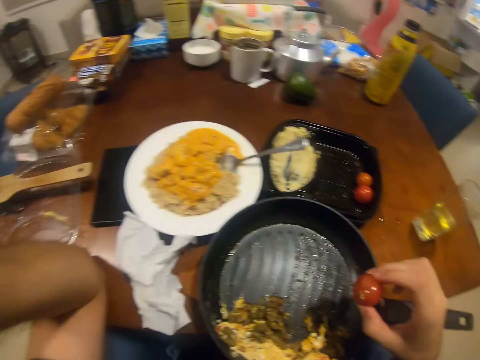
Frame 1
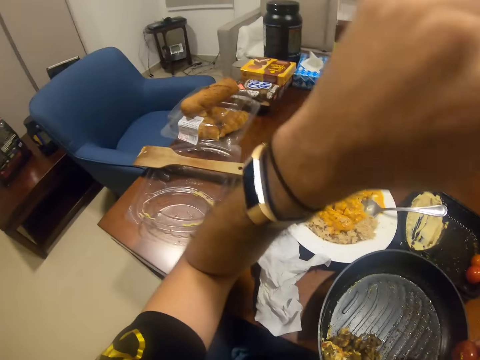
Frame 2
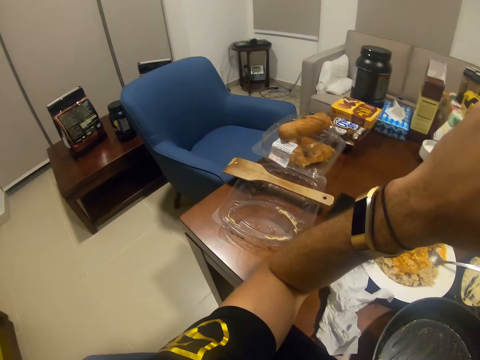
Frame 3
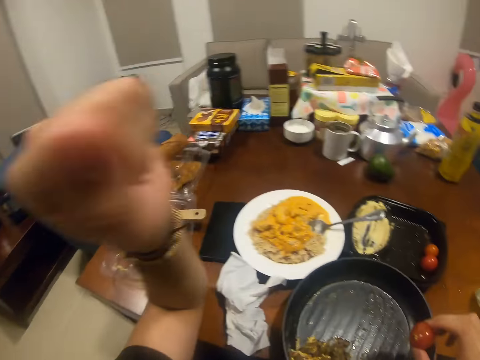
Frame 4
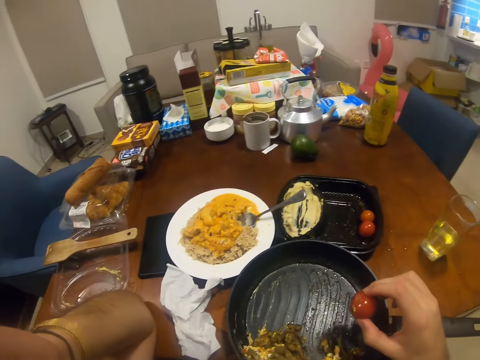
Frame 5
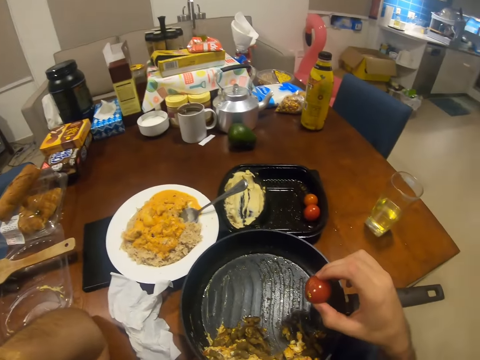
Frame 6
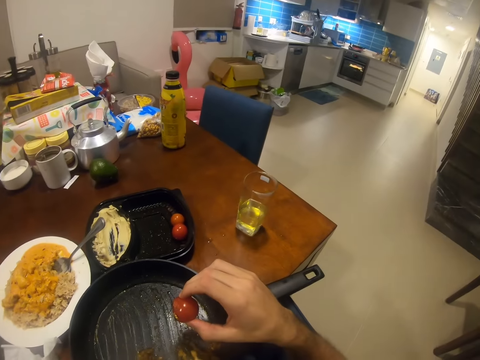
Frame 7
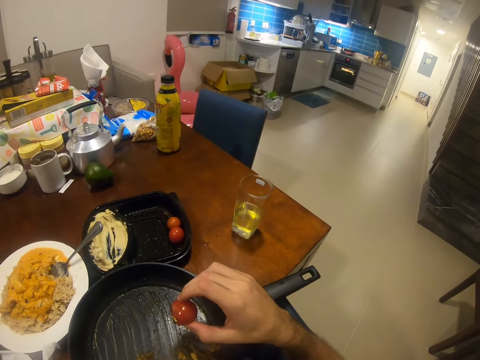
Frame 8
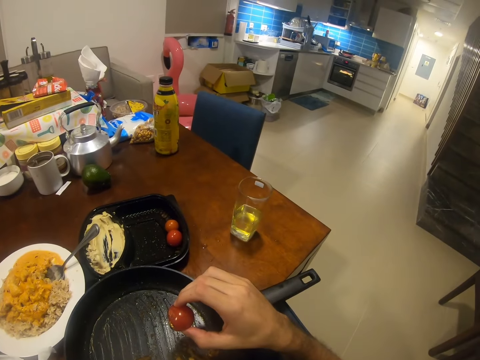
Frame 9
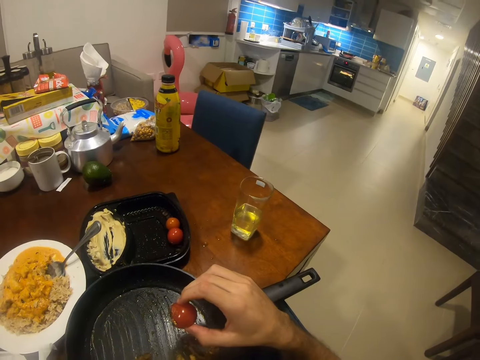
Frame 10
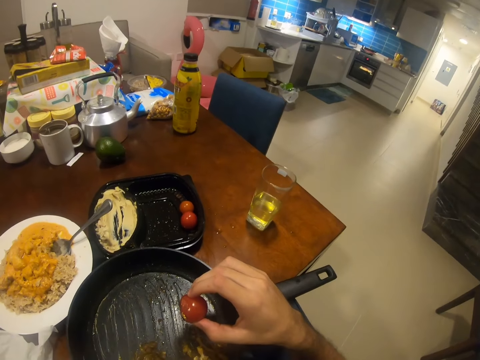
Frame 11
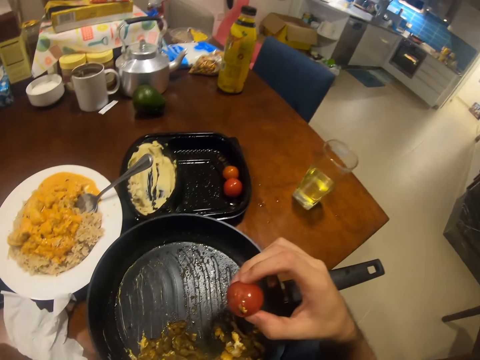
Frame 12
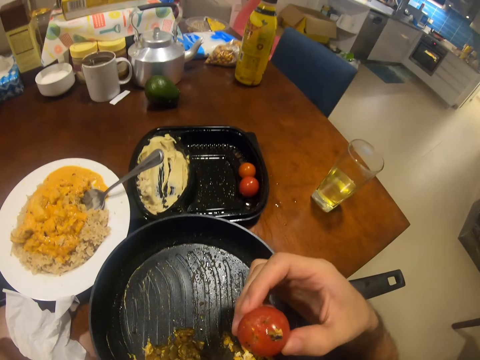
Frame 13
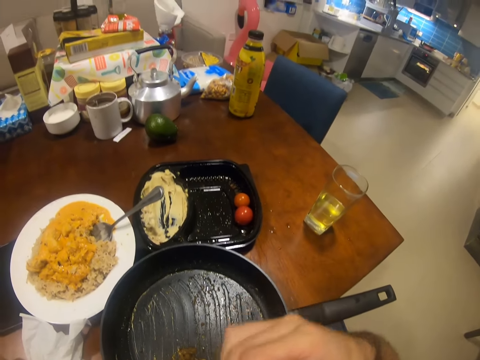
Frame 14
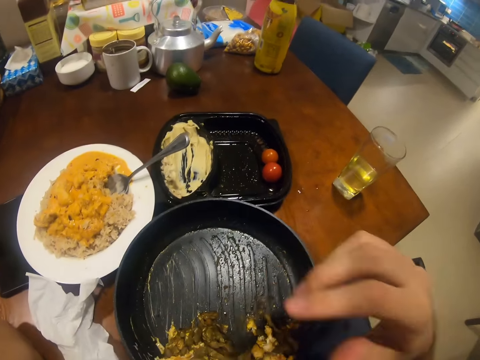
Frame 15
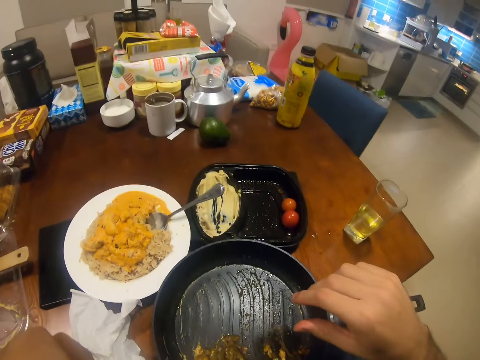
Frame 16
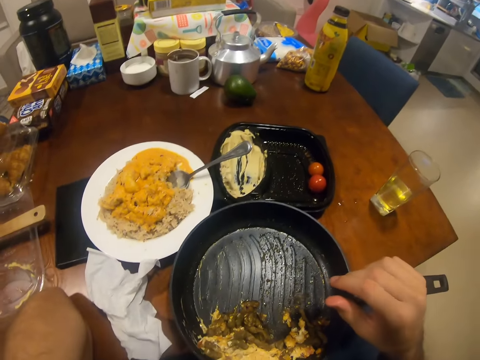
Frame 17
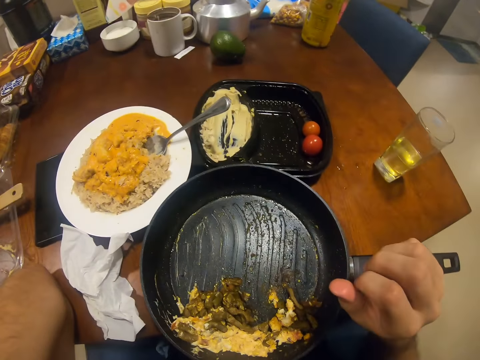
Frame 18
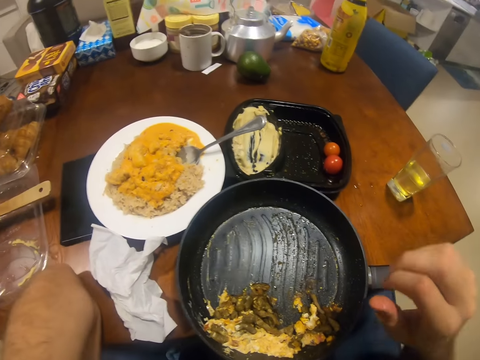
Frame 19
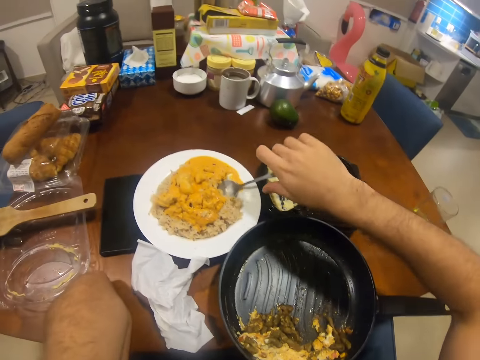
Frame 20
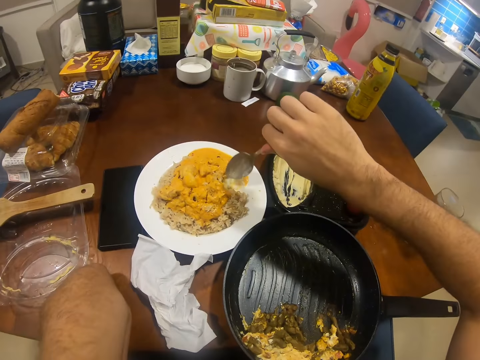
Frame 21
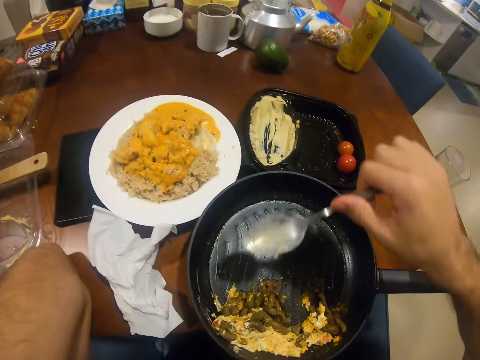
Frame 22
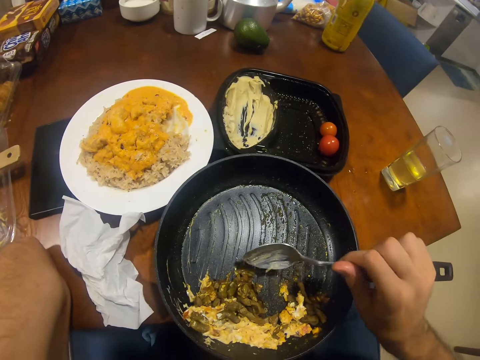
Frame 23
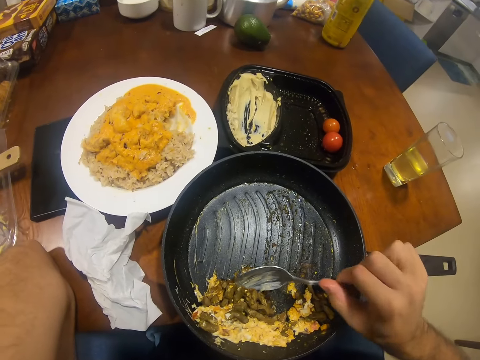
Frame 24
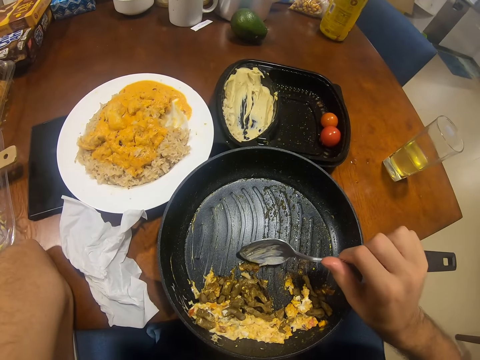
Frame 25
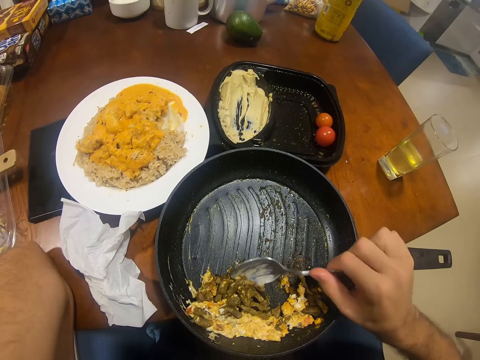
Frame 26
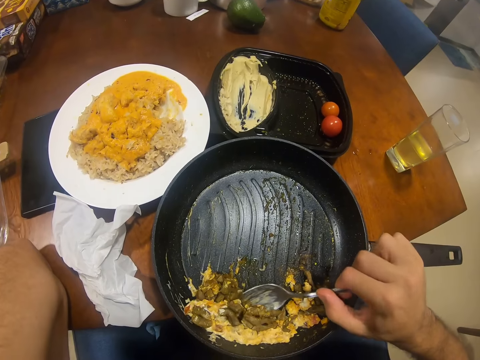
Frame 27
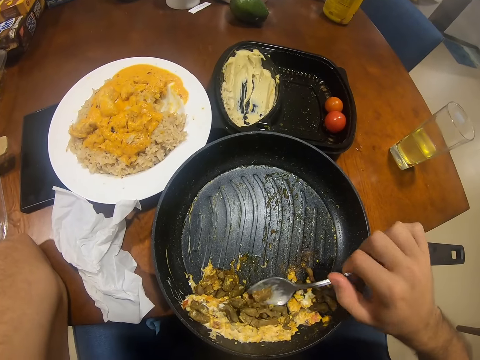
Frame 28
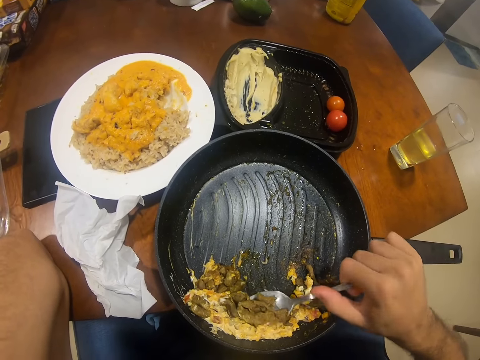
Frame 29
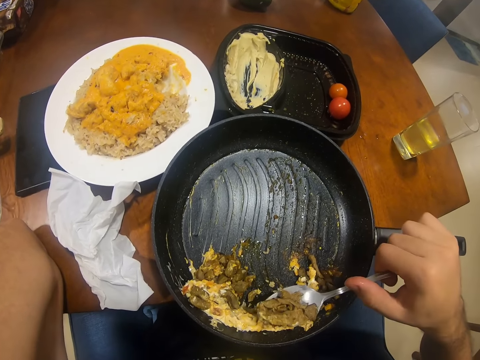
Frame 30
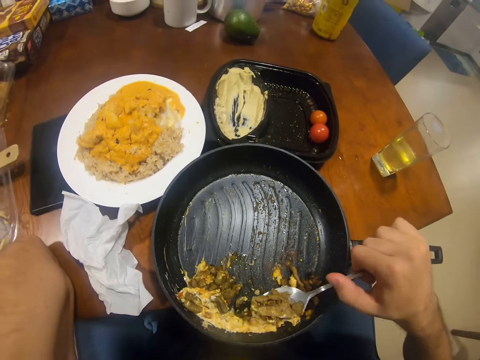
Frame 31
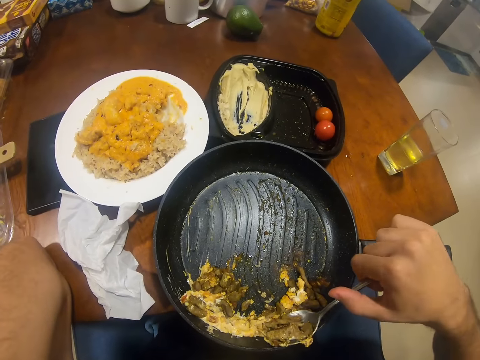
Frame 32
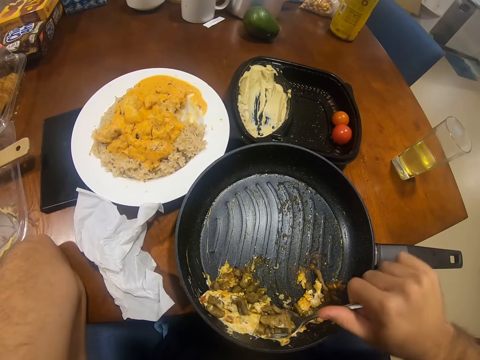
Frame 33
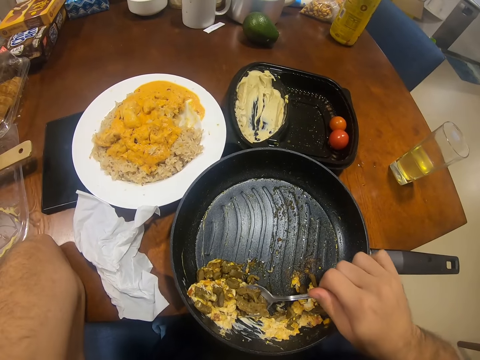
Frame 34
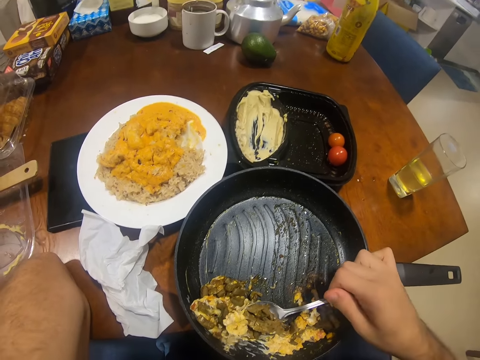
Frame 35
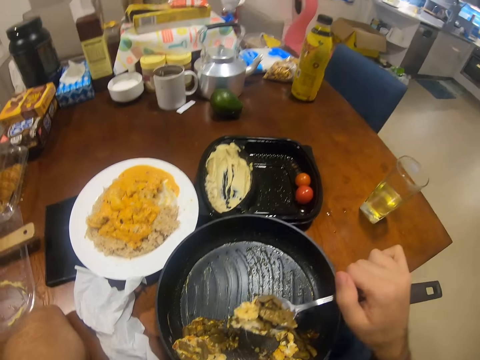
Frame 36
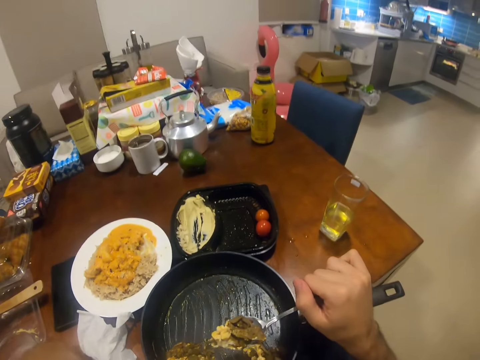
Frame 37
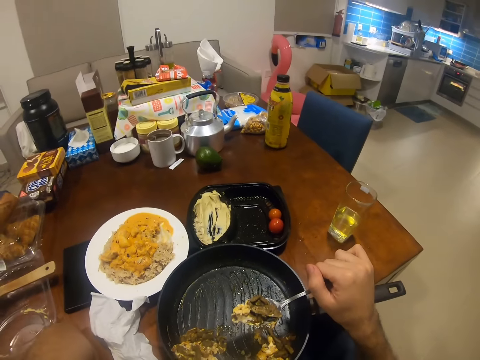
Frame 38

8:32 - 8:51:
The camera wearer looks around the room. He eats the tomato. He picks the spoon from the plate with his right hand. He packs some scrambled eggs and beef in the frying pan with the spoon in his right hand. He scoops the scrambled eggs and peas with the spoon. He looks around the room.

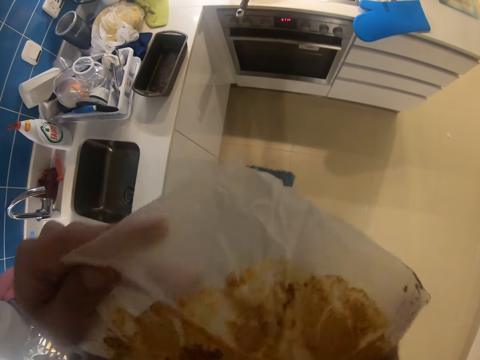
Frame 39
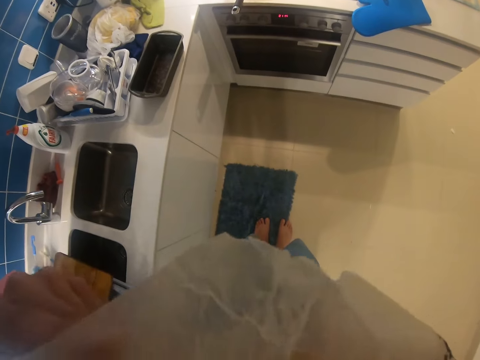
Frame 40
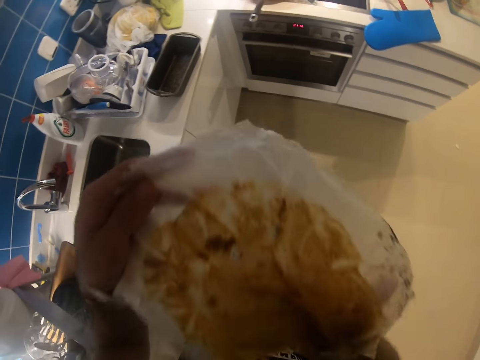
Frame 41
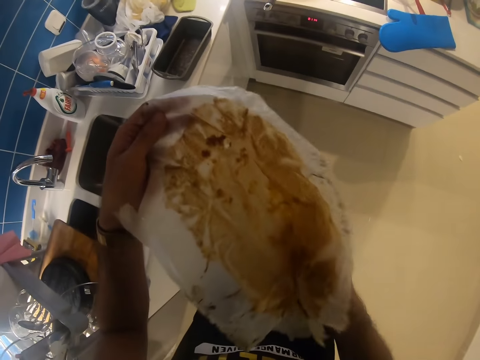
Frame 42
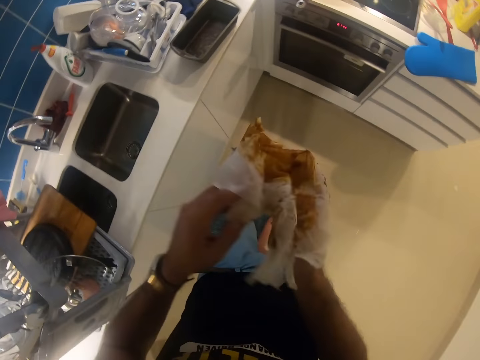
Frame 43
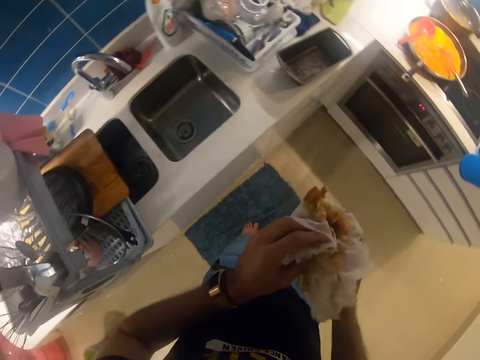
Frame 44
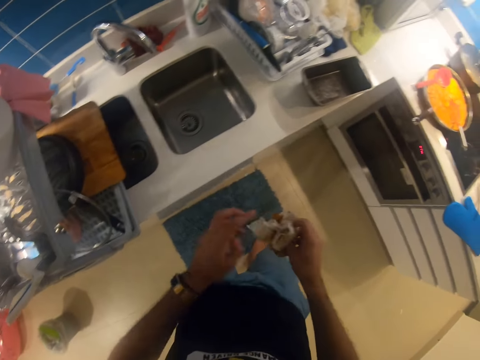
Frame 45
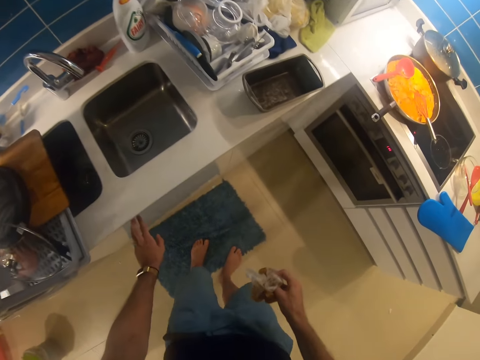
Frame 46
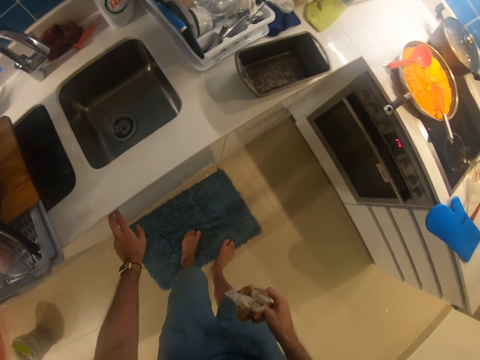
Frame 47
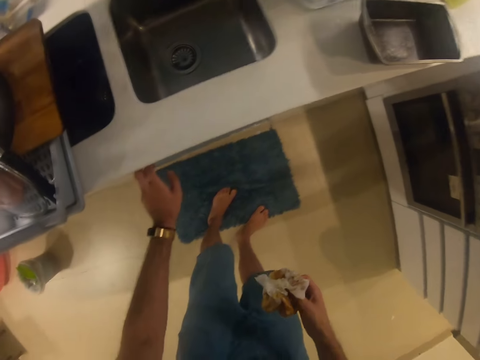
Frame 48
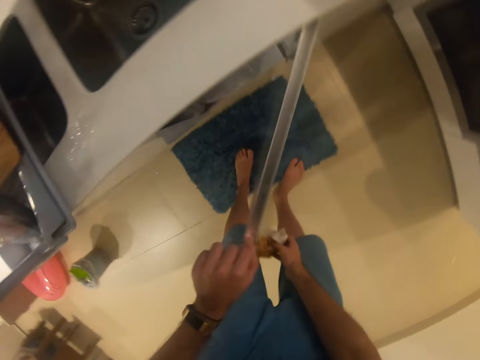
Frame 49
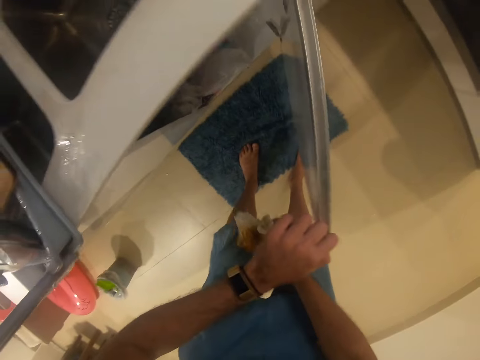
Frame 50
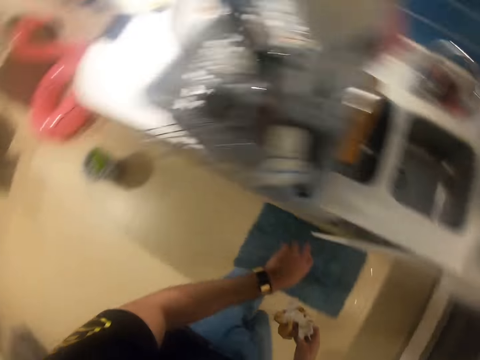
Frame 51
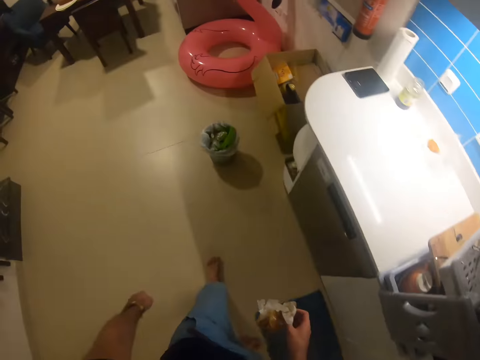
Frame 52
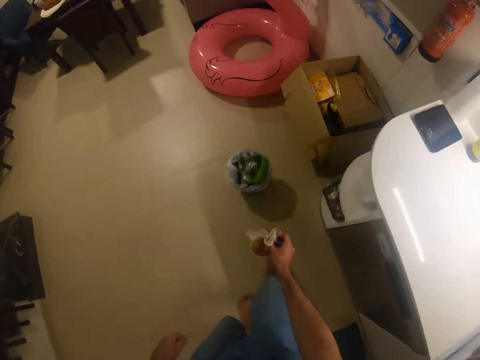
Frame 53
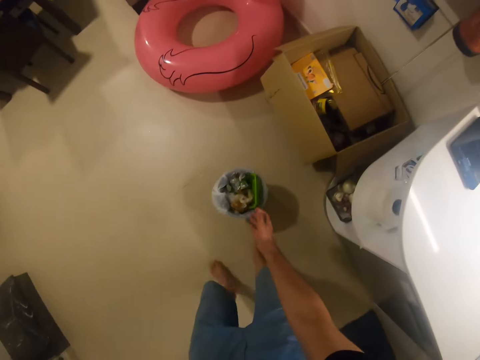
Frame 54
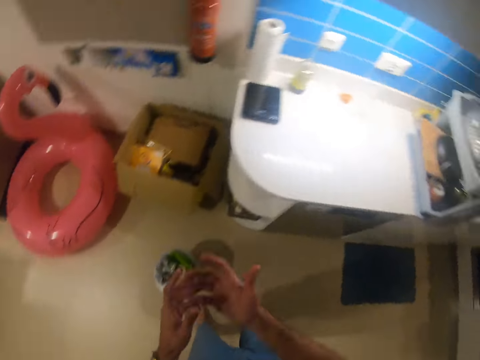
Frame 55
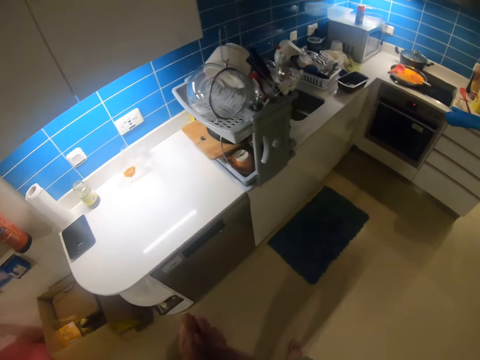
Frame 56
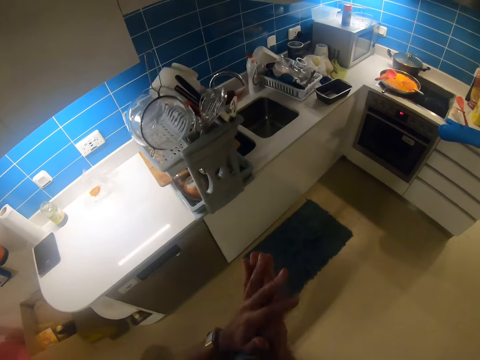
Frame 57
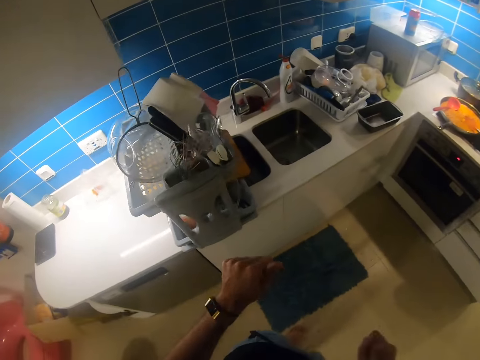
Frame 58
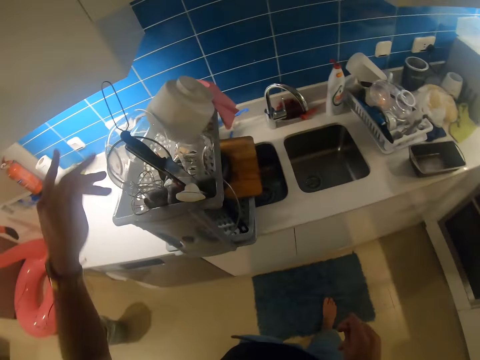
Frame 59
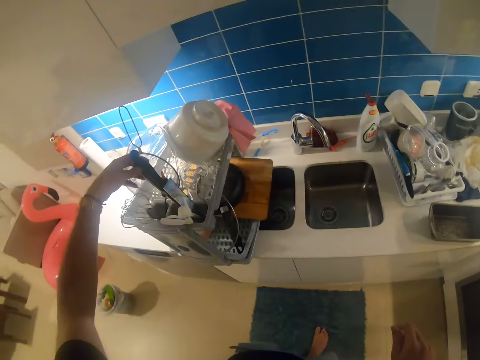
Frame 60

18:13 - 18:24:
The camera wearer folds the paper. He opens a cupboard or drawer with his left hand. He closes the drawer. He throws away the parchment paper in the trash. He rubs his hands. He picks up a knife from the dishrack with his left hand.
